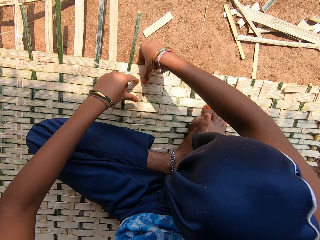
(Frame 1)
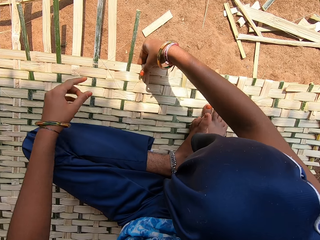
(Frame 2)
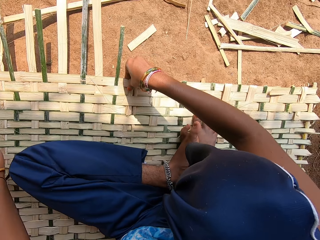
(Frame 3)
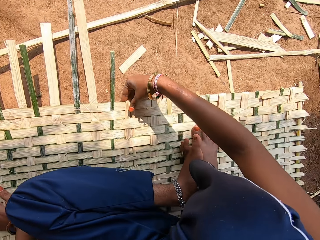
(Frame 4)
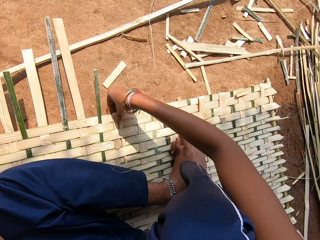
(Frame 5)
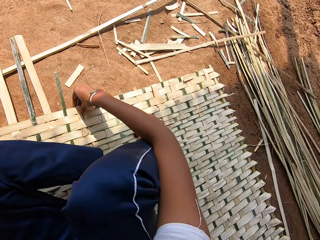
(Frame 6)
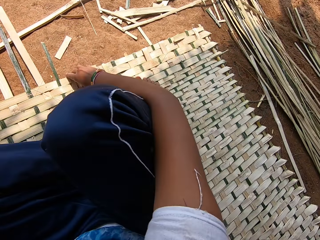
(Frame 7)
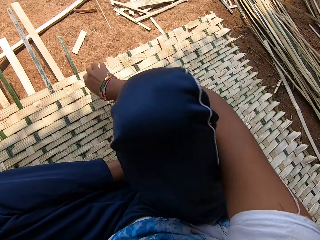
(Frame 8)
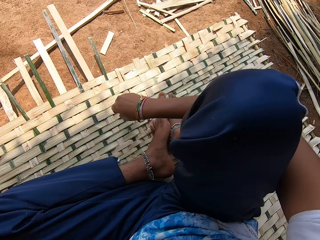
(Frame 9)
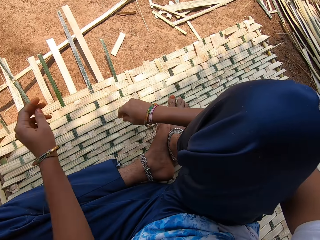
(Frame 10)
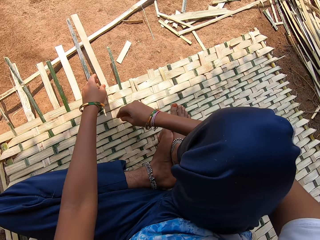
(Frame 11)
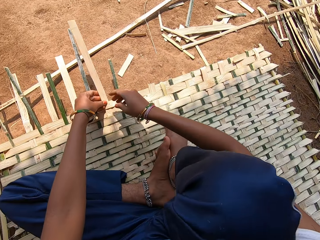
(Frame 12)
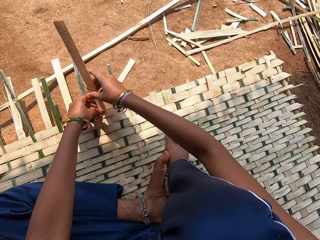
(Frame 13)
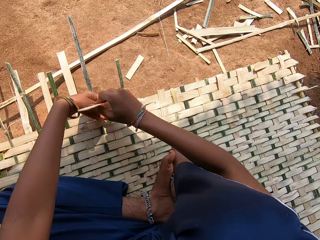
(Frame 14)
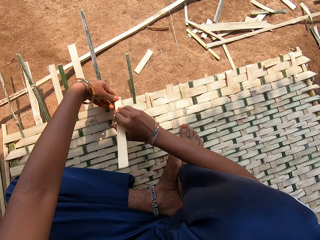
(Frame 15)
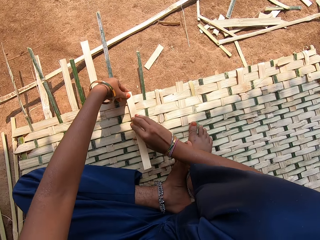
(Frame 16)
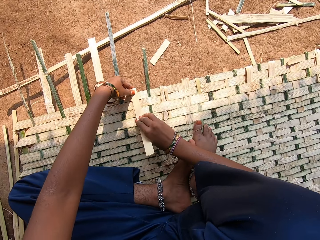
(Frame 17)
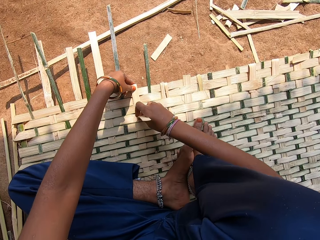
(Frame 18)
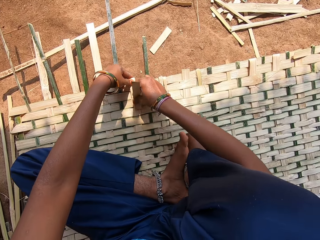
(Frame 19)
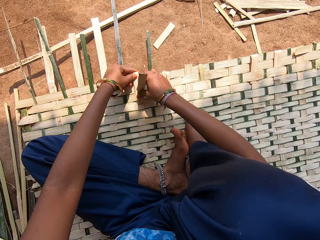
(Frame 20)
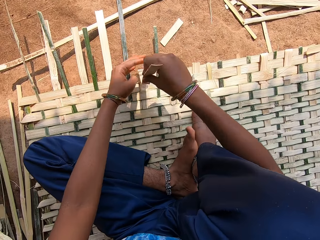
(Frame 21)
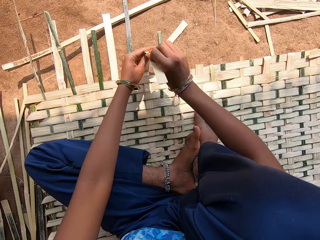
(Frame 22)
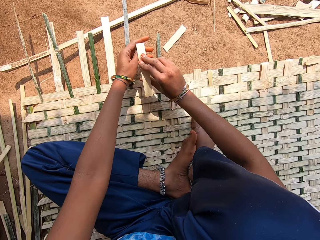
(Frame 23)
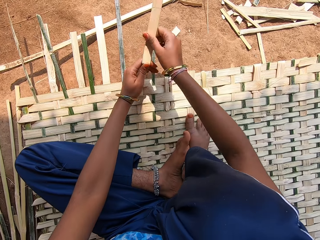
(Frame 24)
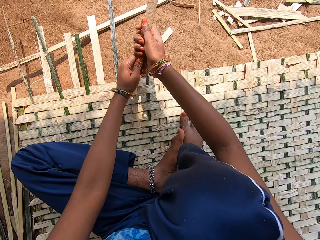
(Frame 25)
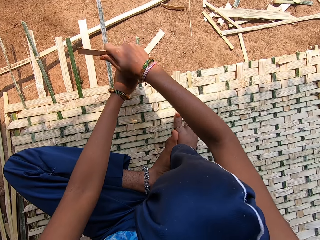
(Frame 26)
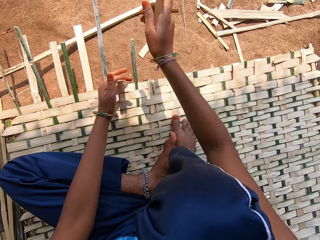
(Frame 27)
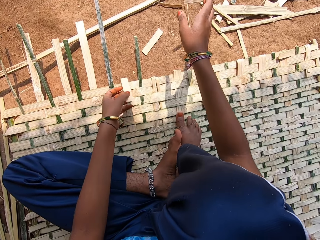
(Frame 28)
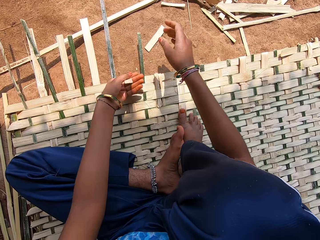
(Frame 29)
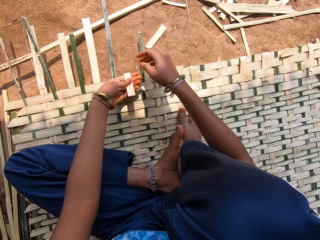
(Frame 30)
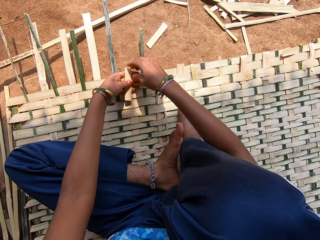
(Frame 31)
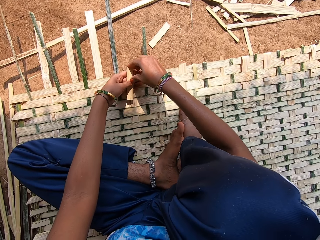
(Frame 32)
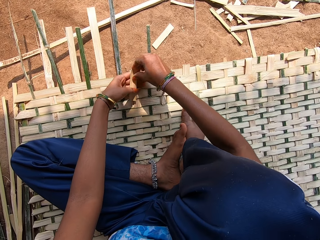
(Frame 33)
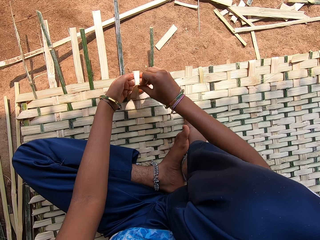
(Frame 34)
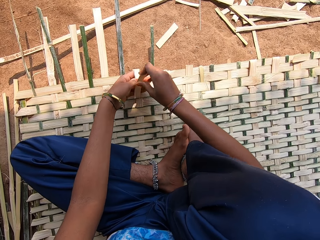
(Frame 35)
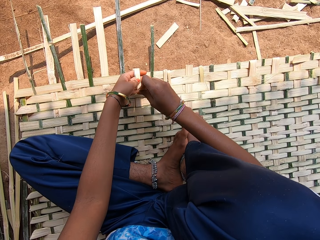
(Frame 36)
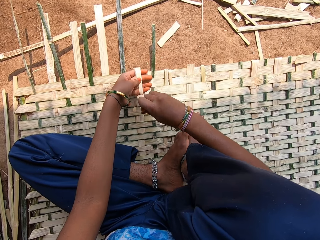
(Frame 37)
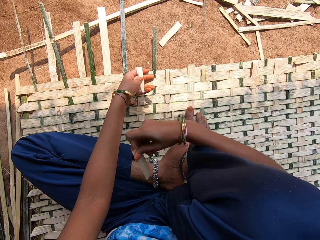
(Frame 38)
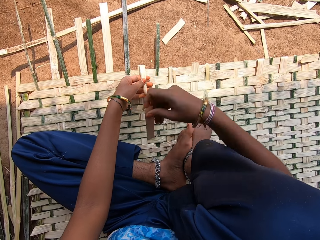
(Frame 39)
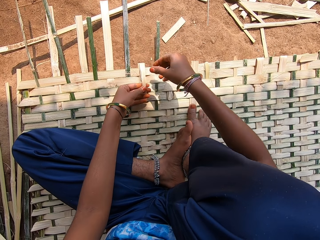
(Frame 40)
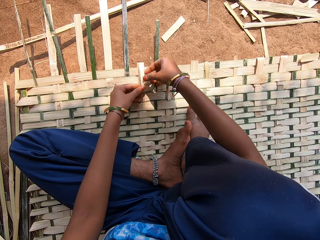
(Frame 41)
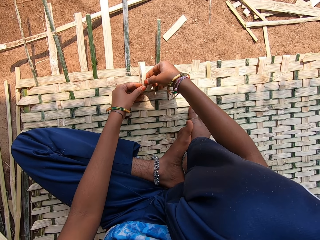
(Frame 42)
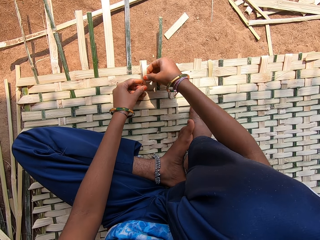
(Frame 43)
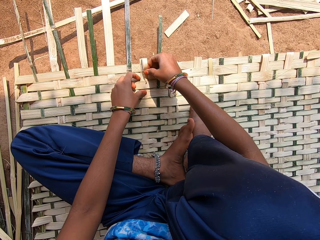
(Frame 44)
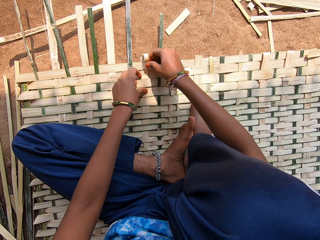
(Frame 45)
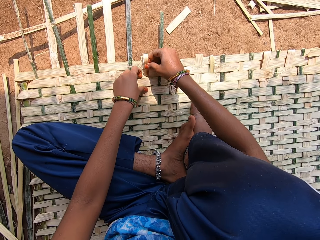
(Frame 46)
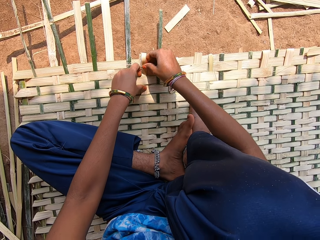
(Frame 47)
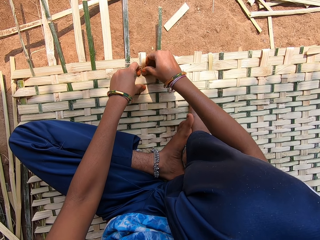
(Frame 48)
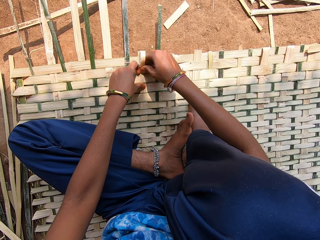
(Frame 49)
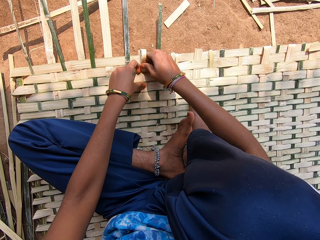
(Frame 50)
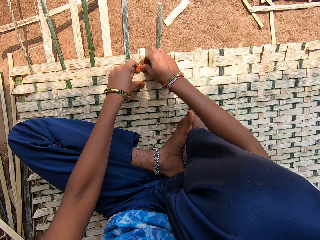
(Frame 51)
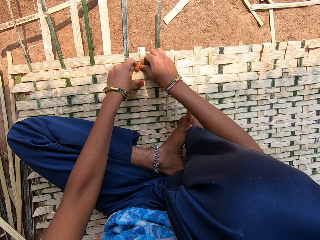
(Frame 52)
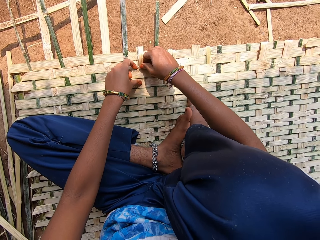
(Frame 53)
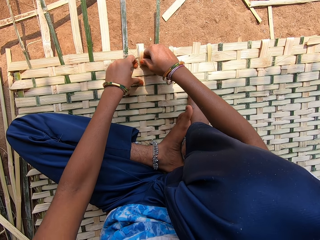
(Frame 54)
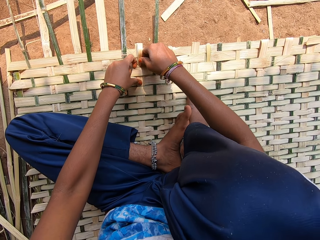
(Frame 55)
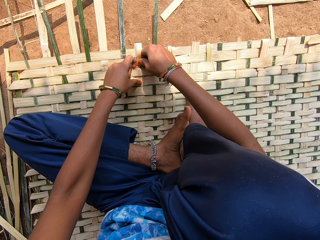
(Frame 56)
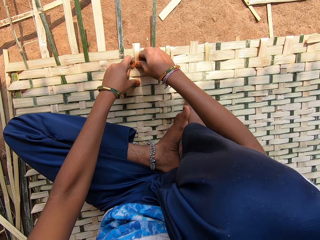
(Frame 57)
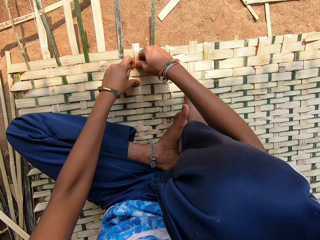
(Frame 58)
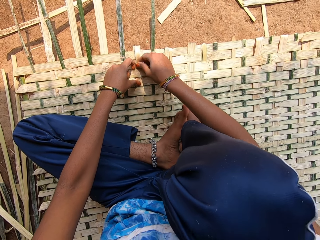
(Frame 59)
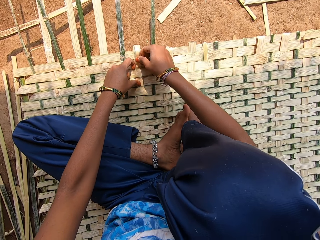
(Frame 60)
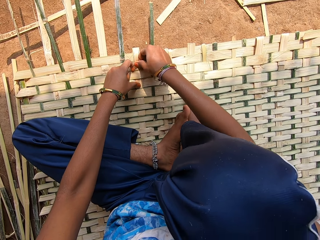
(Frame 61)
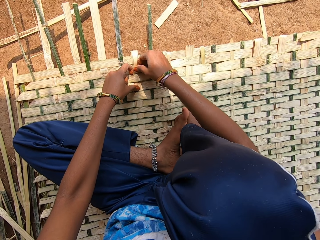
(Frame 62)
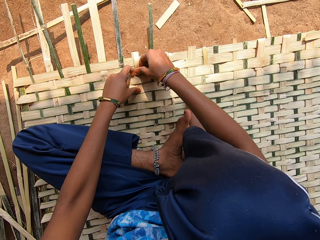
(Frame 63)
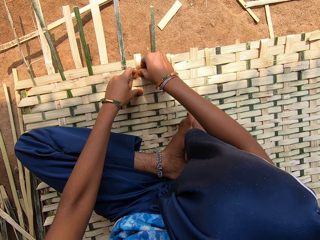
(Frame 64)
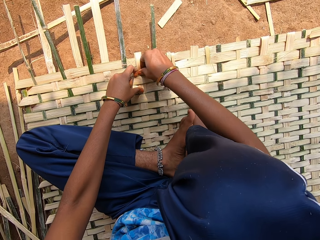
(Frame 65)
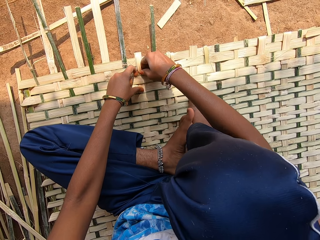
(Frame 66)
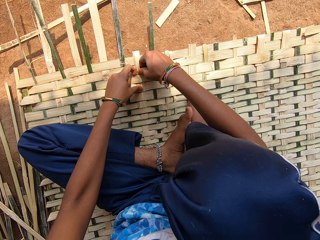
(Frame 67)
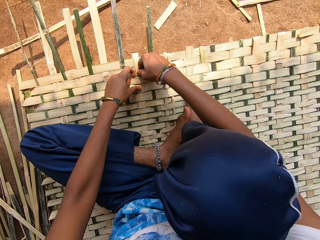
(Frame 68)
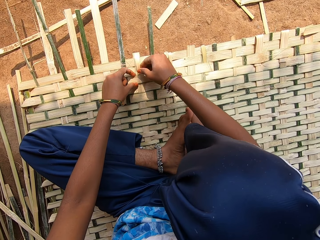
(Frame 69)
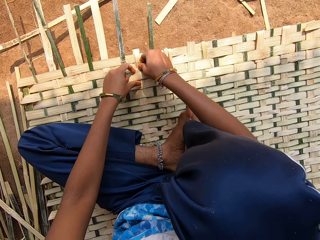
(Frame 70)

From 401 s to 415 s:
The camera wearer moves a few steps. They slightly break the end of a bamboo. They fold the reed. They cut the reed. They drop down the reed. They slightly peel the end of the bamboo. They throw the reed. They weave a bamboo mat. They fix the reed.

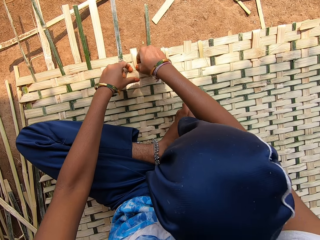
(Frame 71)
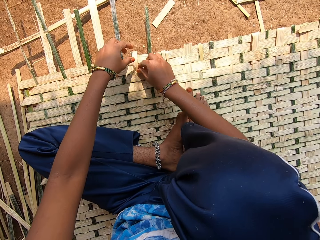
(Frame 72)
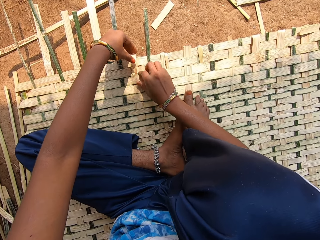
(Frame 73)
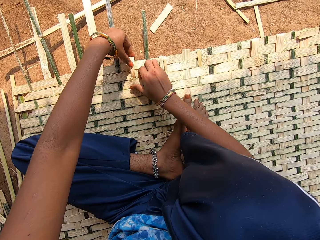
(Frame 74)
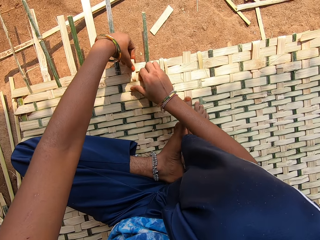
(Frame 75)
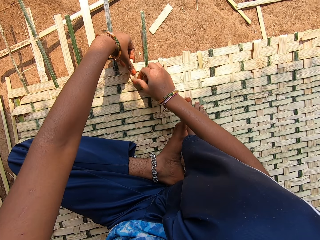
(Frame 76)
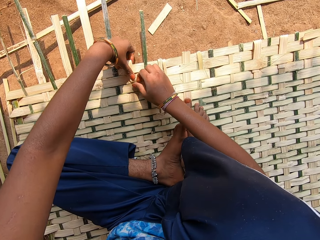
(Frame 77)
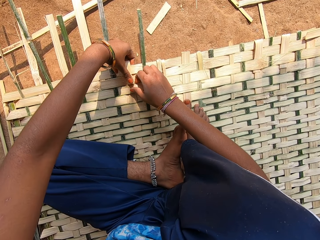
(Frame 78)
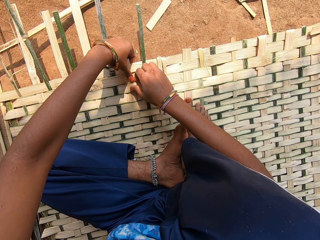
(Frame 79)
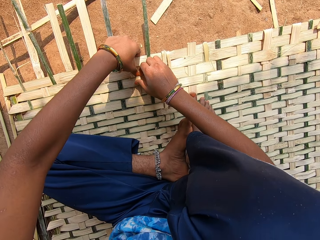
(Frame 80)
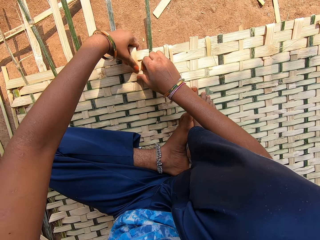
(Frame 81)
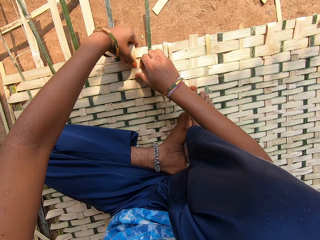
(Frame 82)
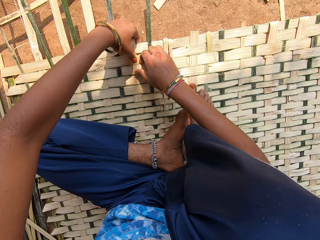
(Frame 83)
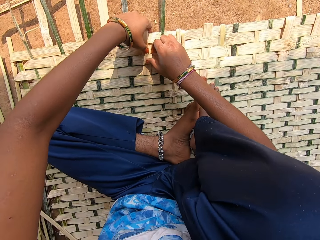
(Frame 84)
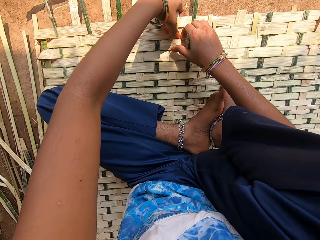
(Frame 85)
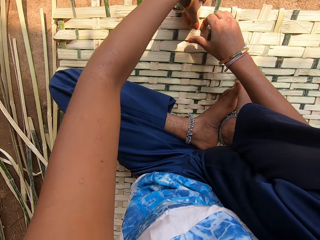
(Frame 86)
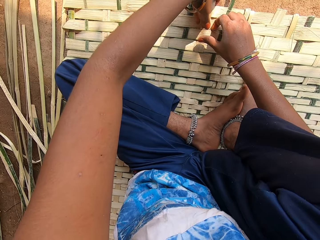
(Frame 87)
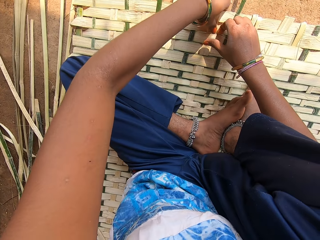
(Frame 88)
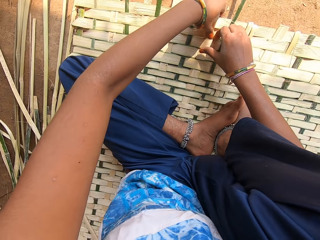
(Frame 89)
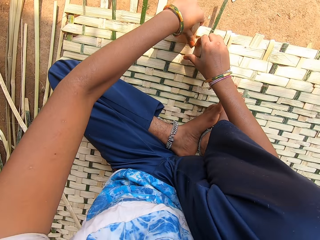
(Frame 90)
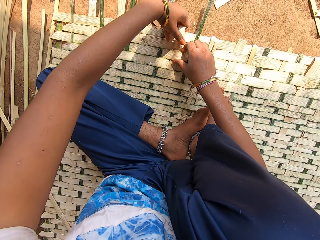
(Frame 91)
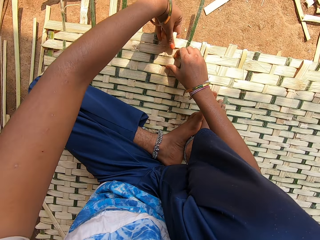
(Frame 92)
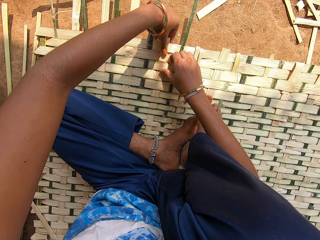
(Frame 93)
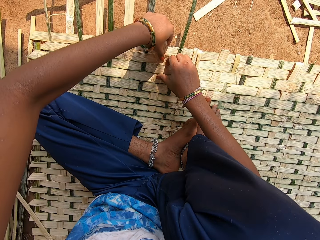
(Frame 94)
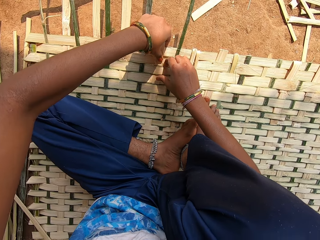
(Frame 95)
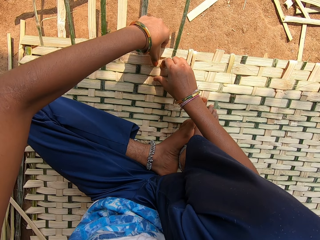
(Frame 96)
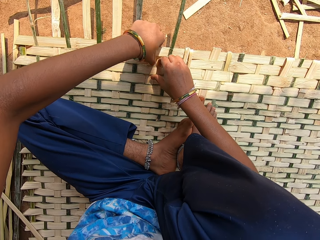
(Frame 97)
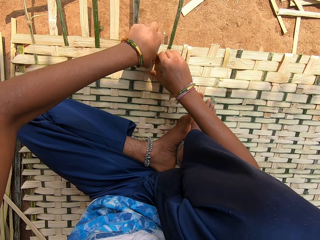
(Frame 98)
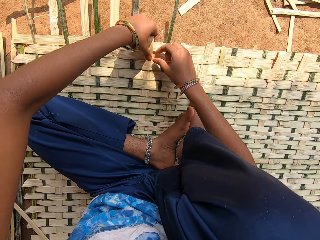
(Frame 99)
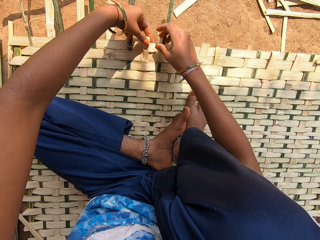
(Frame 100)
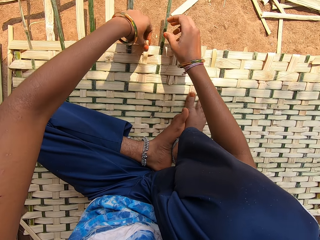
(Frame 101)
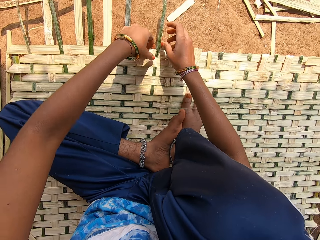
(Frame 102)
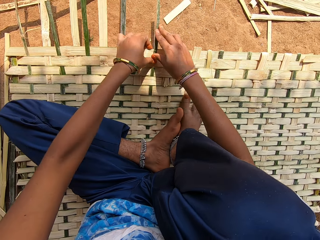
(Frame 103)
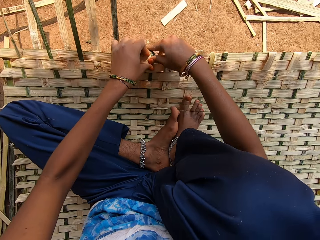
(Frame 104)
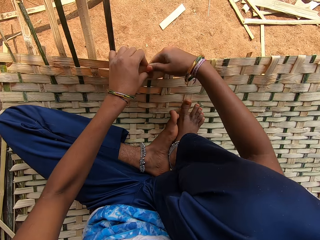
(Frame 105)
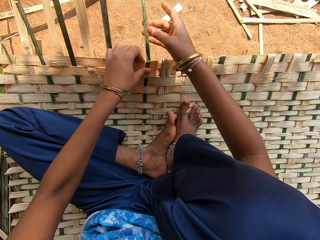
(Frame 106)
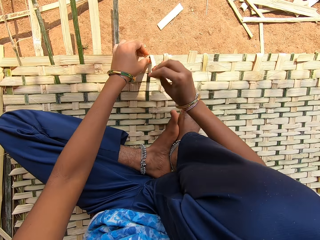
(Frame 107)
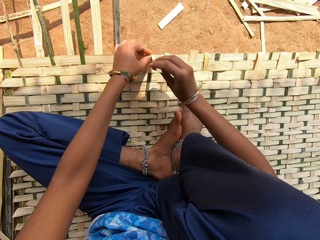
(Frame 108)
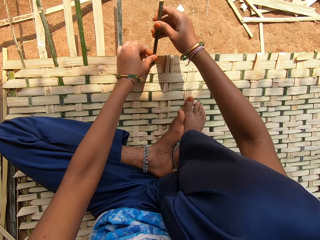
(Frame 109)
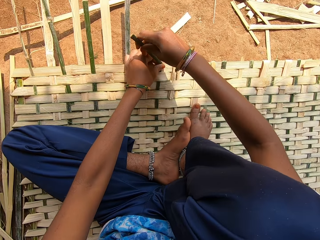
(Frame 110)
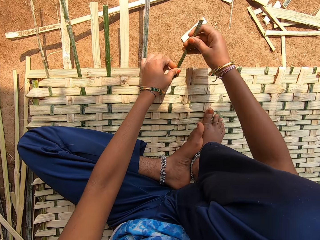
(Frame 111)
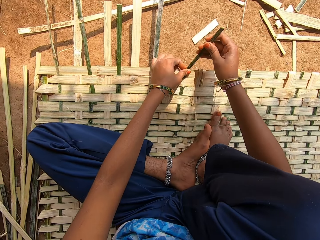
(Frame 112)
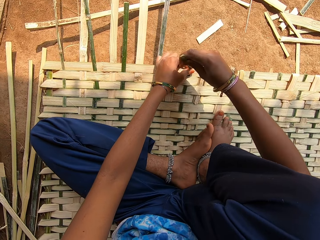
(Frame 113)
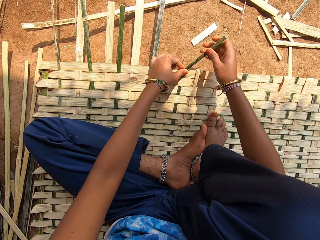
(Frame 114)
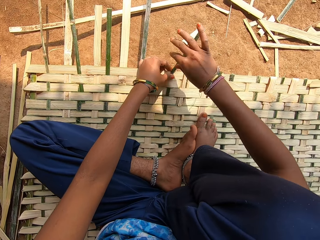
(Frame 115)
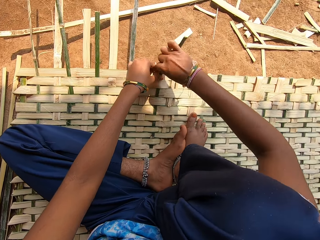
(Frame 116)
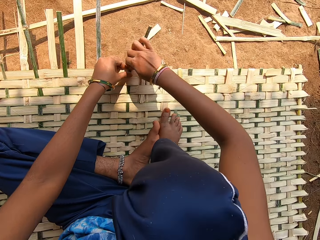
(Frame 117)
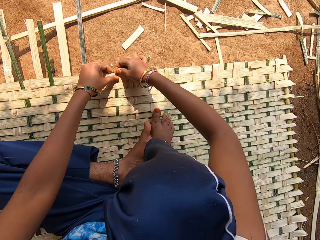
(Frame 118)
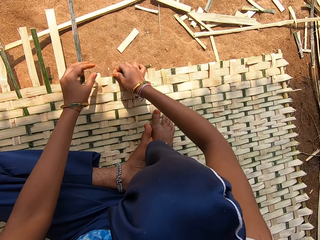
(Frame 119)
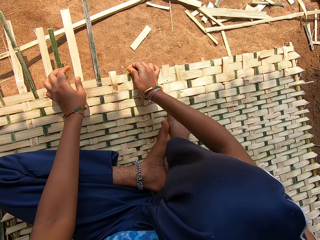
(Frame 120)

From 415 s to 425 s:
The camera wearer slightly breaks the end of a bamboo. They fold the reed. They cut the reed.
